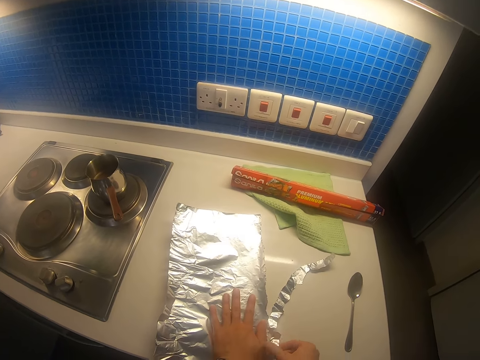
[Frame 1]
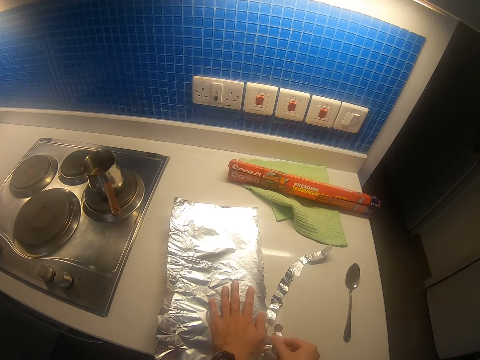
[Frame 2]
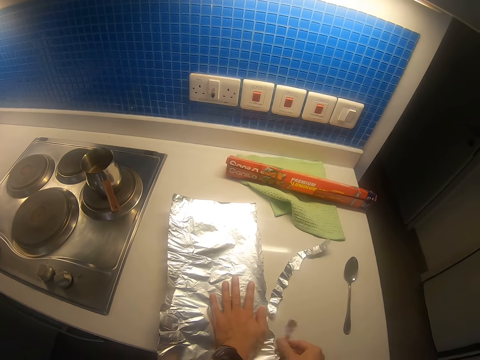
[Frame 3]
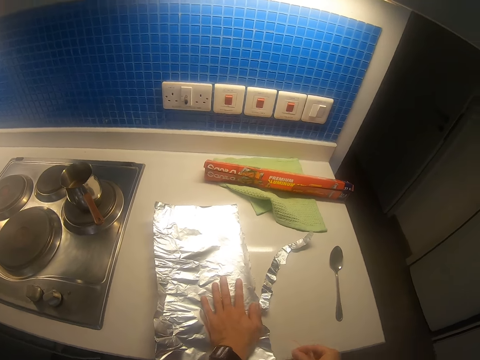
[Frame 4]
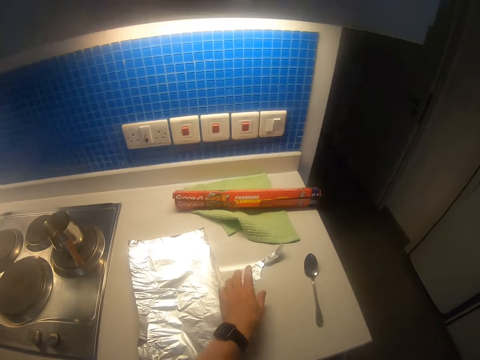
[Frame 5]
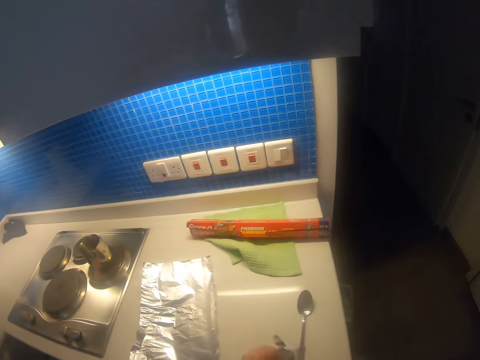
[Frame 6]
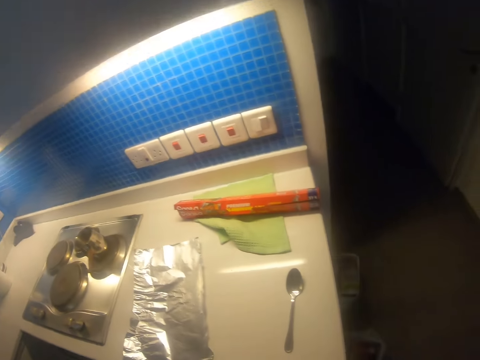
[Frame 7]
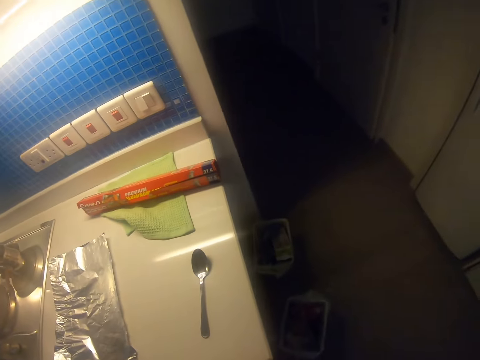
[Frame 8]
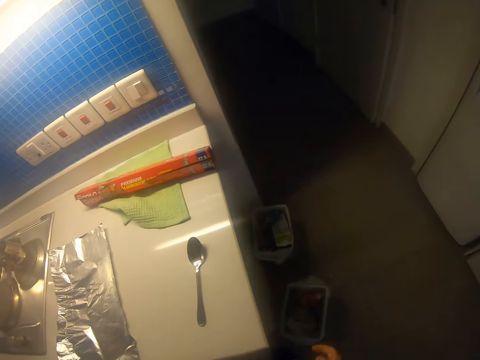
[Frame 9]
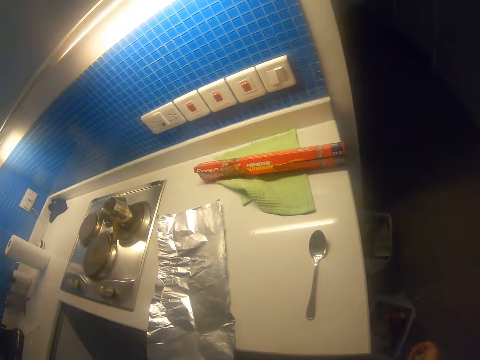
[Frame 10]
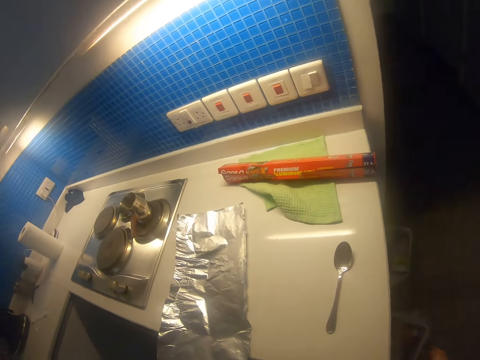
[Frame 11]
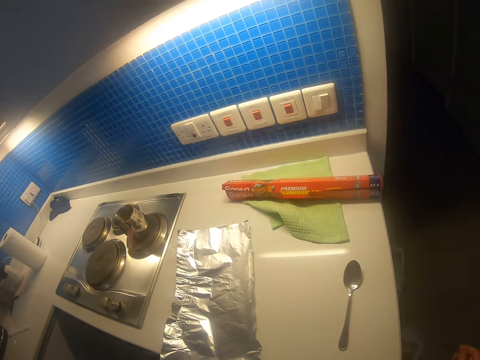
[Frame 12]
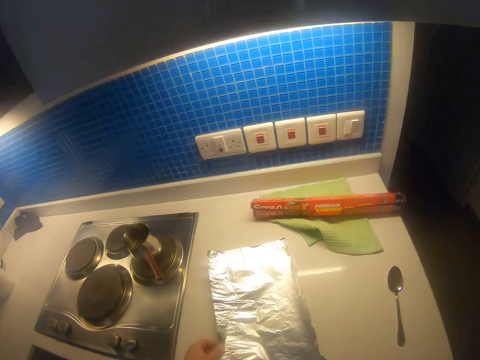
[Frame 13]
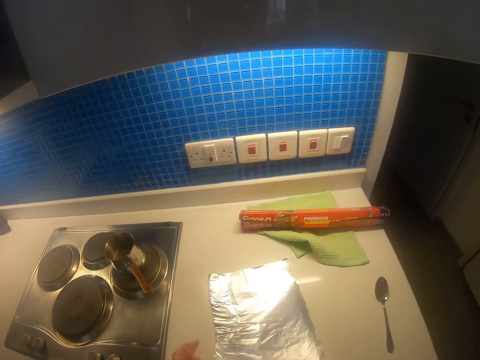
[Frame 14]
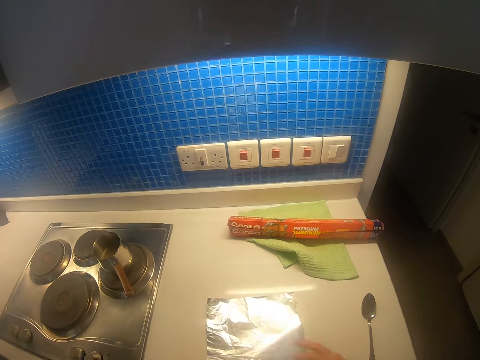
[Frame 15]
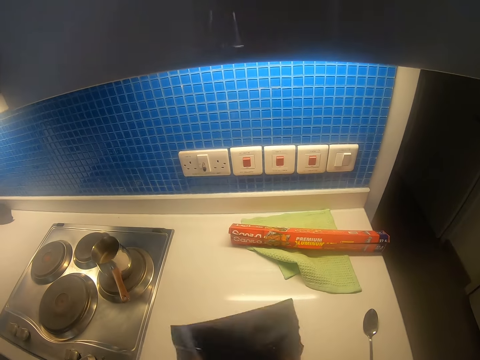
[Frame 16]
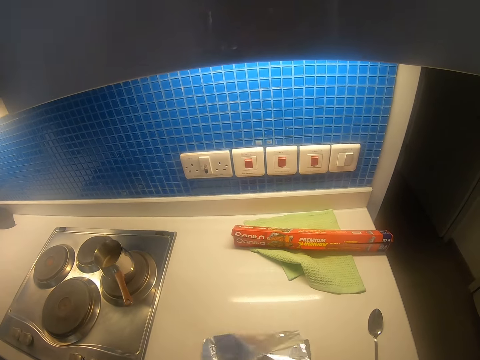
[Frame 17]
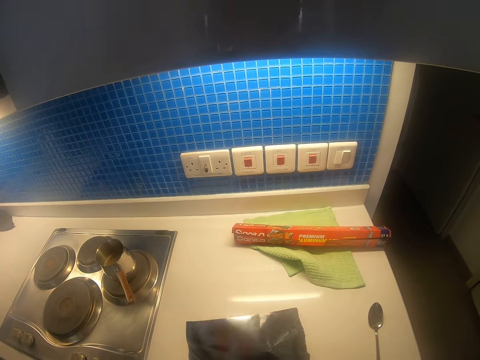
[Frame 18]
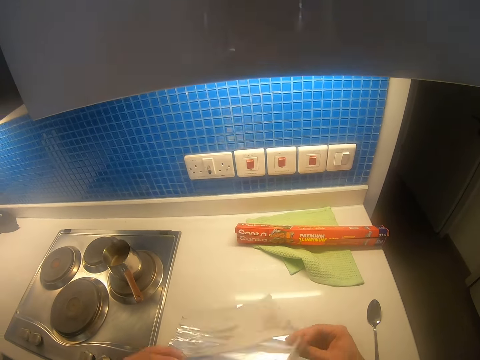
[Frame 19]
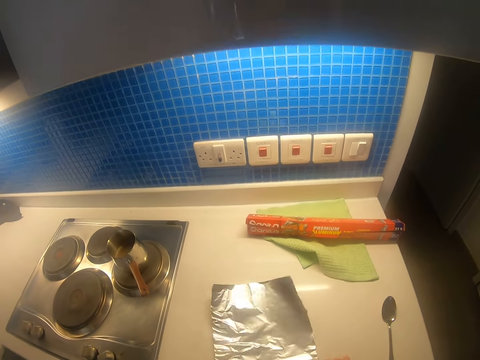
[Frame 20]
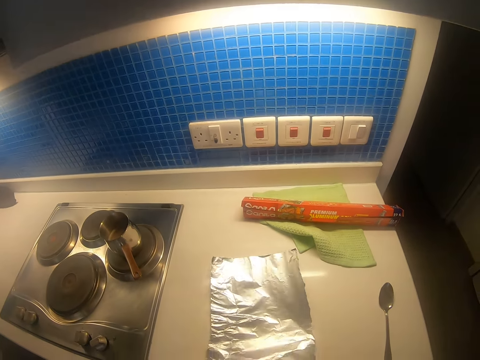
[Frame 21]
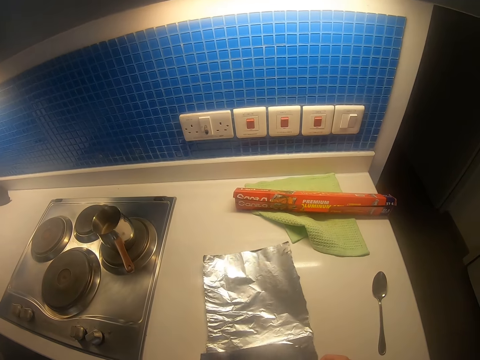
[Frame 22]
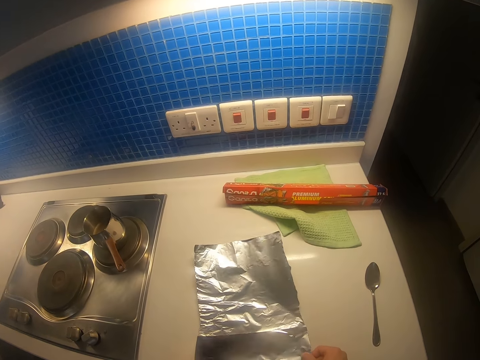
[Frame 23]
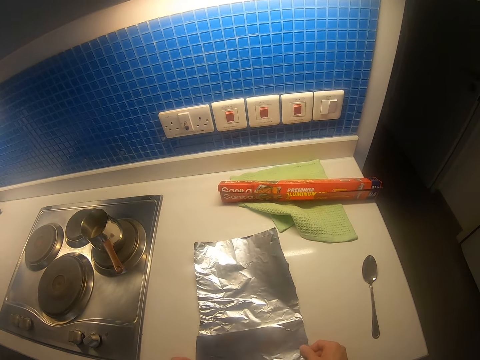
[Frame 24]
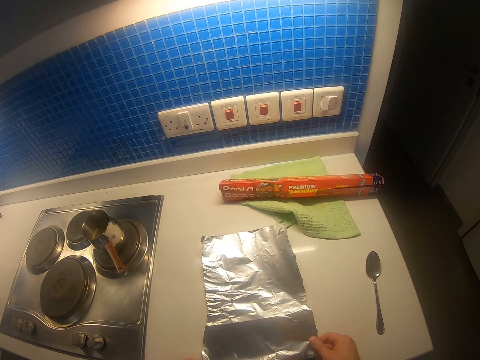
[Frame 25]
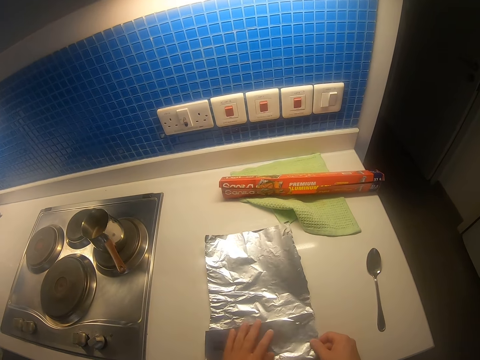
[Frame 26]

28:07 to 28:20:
The camera wearer picks the aluminum foil. They make a step. They throw the unwanted foil pieces in the dustbin. They make a step. They pull the aluminum foil. They fold the aluminum foil. They place the aluminum foil on the table. They fold the aluminum foil.

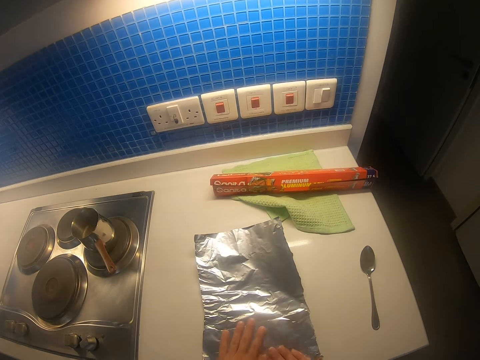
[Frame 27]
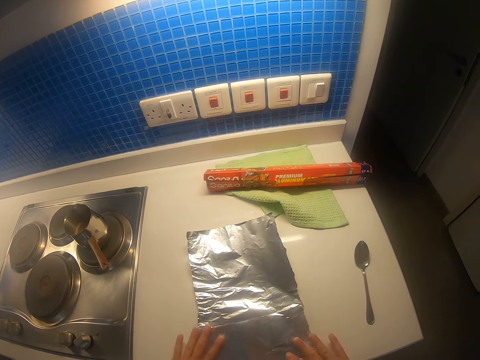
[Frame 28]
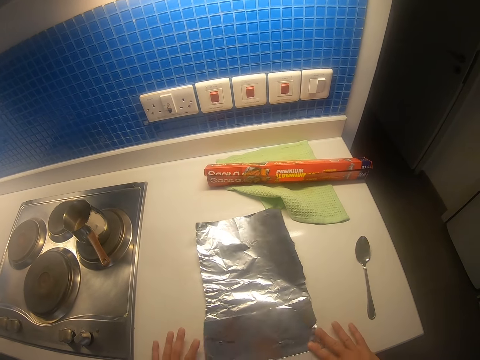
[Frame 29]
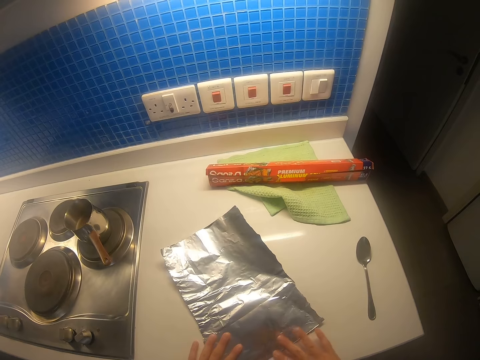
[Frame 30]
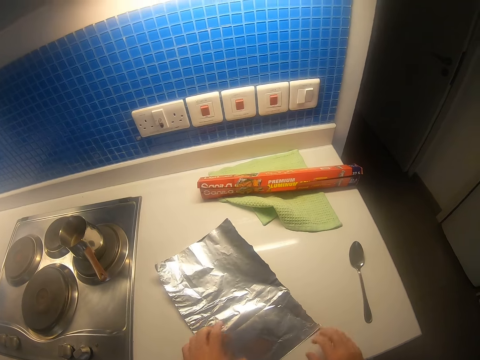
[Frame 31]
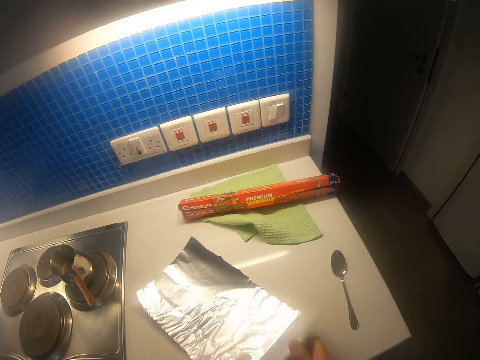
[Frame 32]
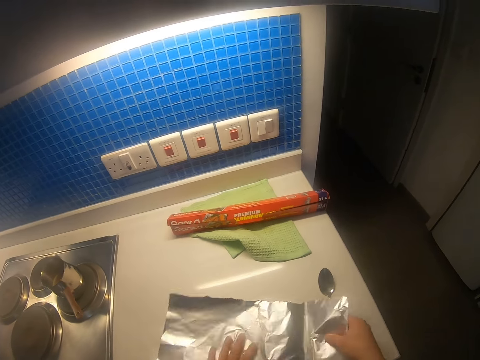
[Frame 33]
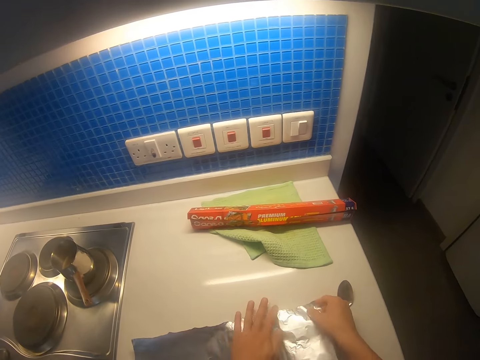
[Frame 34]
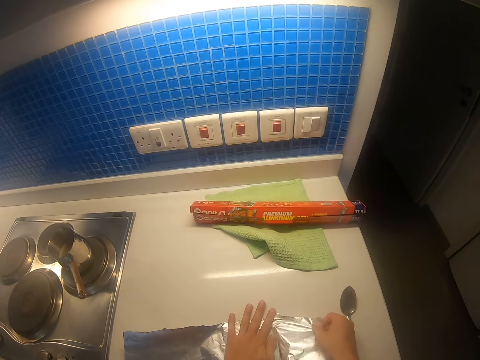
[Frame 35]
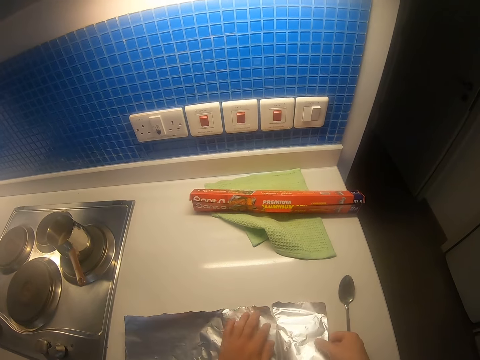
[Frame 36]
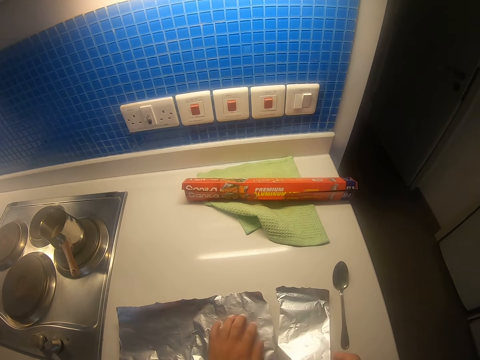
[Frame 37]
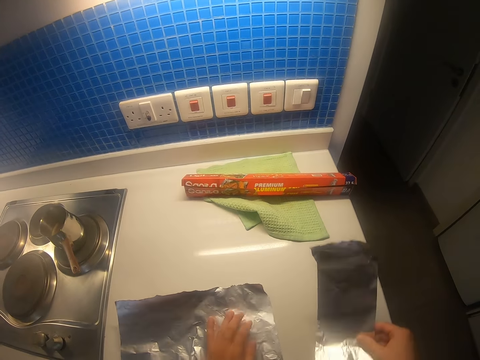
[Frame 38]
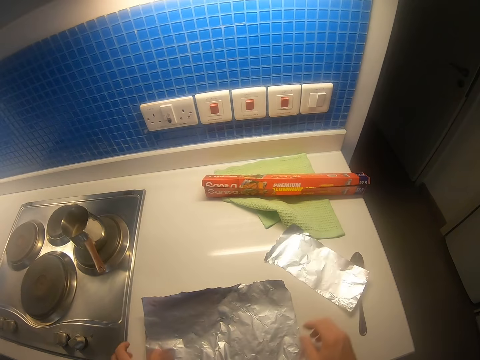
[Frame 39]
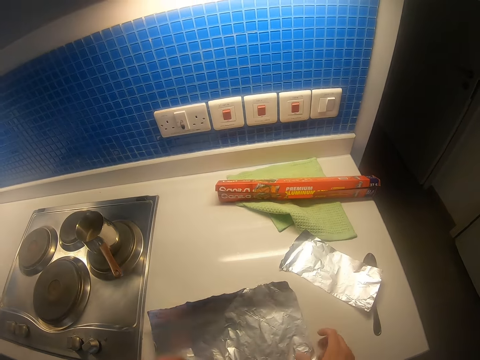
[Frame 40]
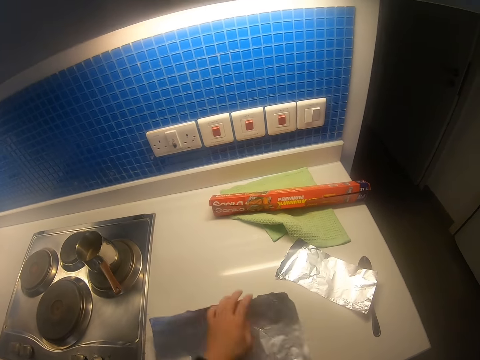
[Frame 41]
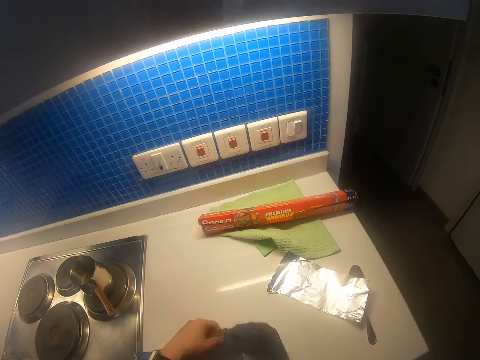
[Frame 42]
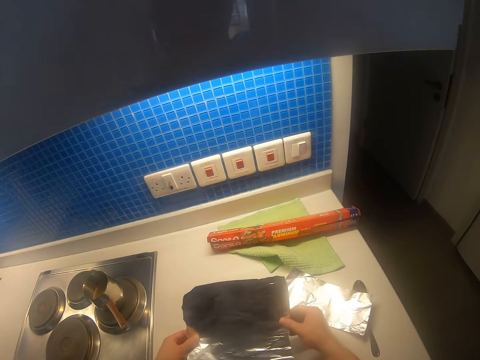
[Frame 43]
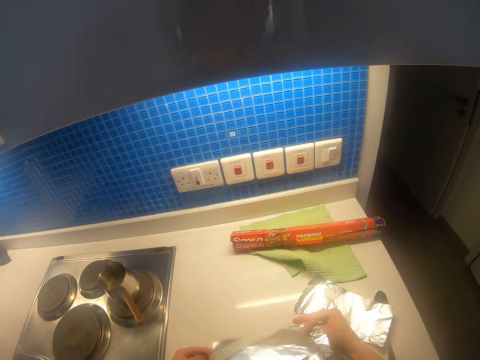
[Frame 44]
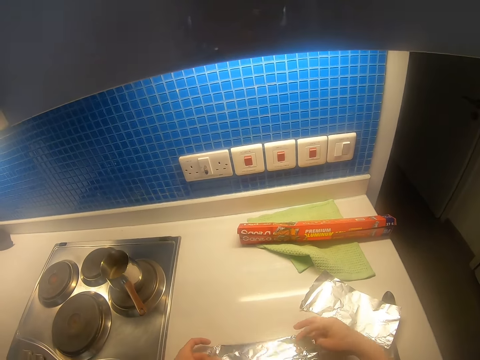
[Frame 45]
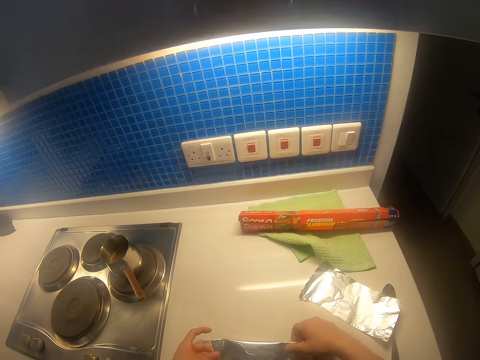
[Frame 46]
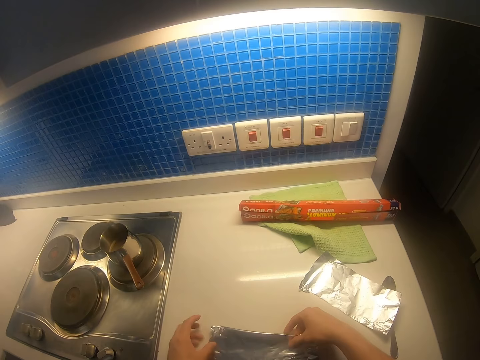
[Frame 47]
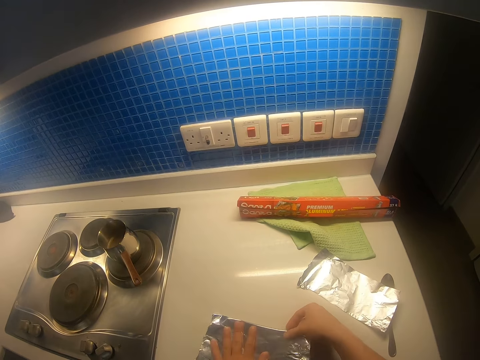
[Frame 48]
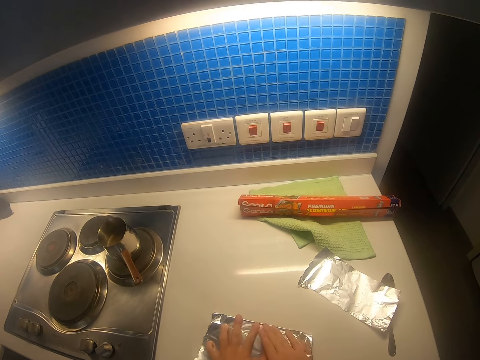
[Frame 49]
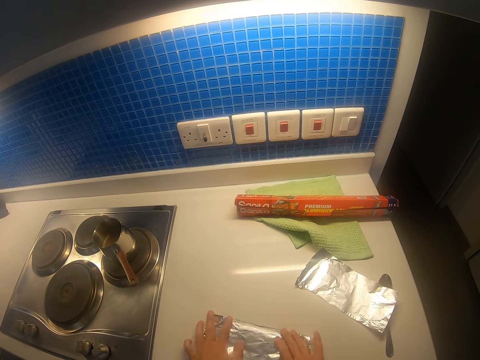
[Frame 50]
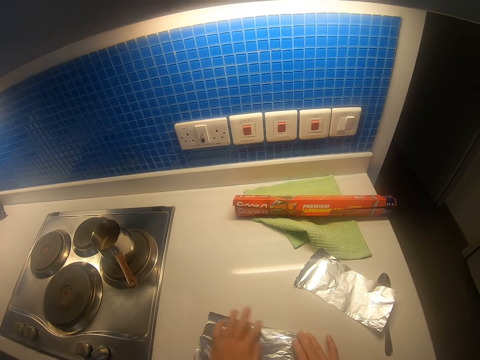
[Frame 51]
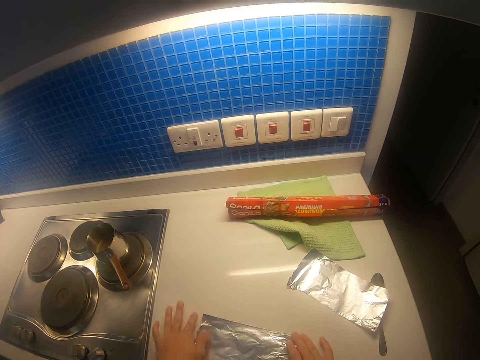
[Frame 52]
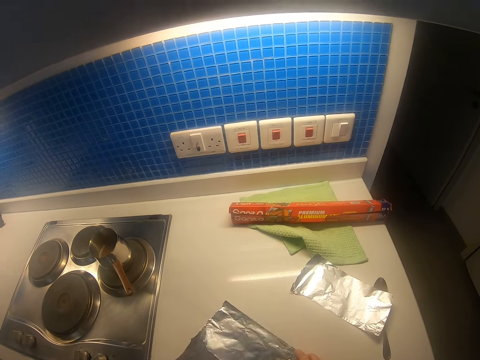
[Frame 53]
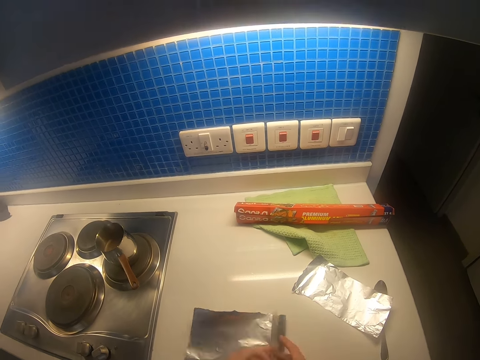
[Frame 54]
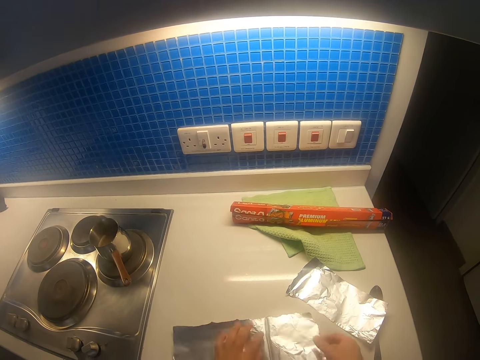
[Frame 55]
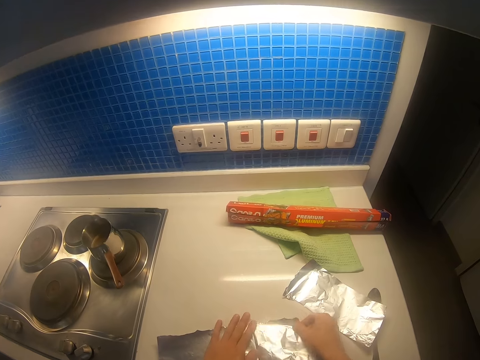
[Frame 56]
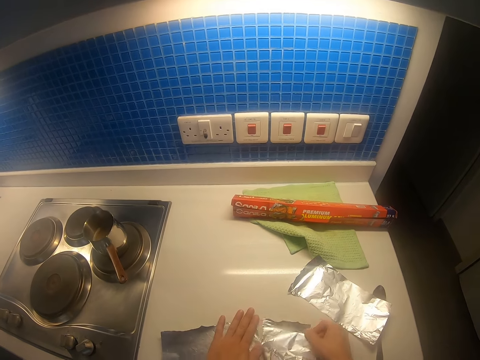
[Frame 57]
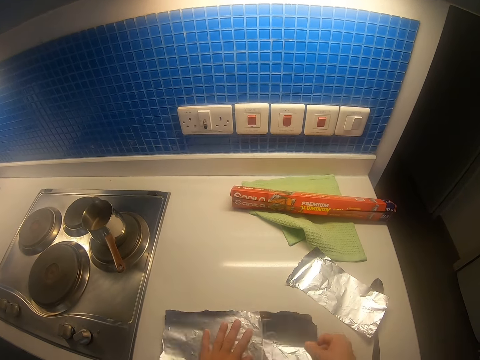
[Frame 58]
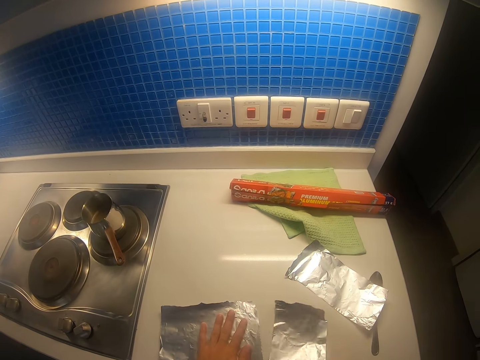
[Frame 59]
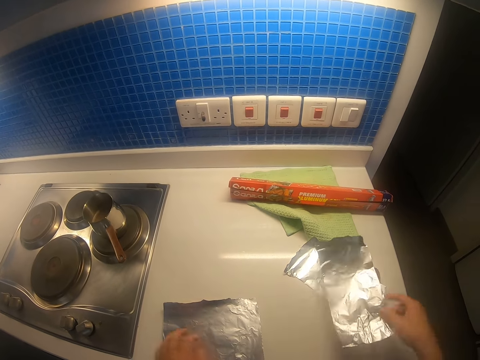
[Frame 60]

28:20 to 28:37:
The camera wearer stretches the aluminum foil. They pull the aluminum foil. They cut a piece of the foil. They lift the aluminum foil. They drop the aluminum foil on the table. They stretch the aluminum foil. They lift the aluminum foil. They fold the aluminum foil. They cut another piece from the foil. They stretch the aluminum foil. They move the aluminum foil. They cut the aluminum foil.
